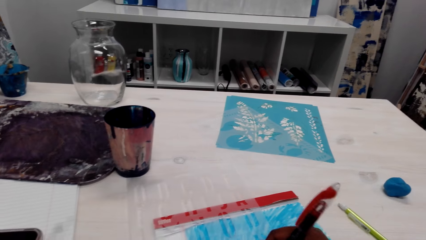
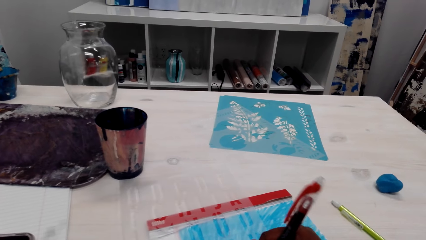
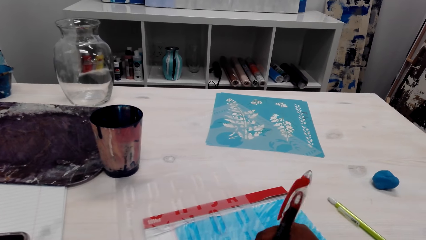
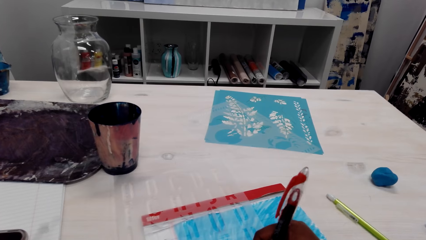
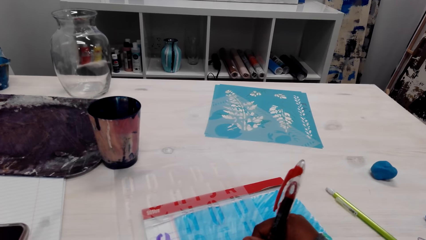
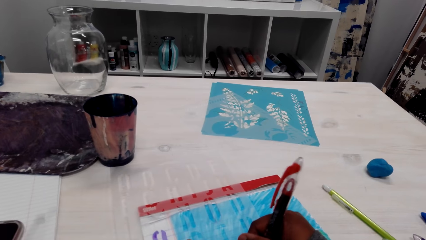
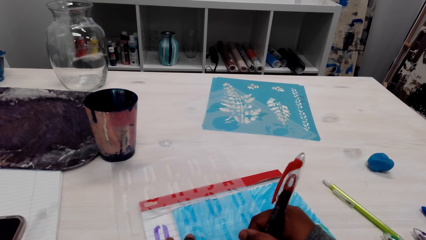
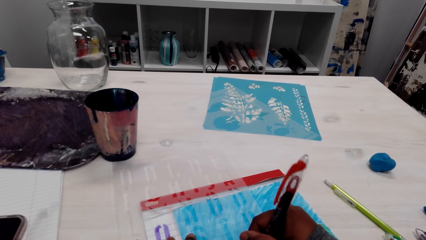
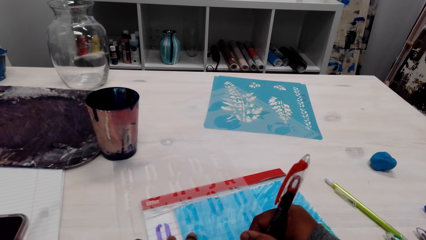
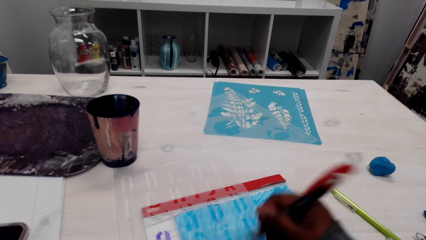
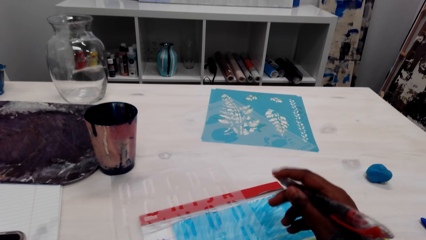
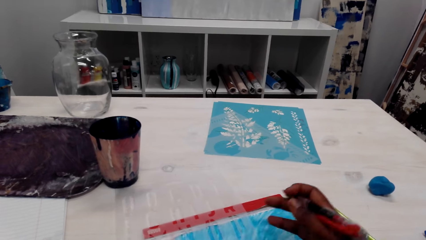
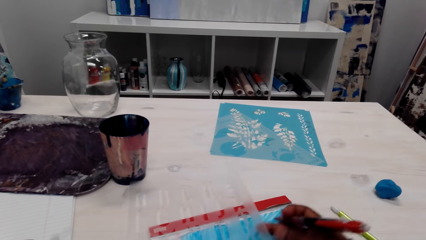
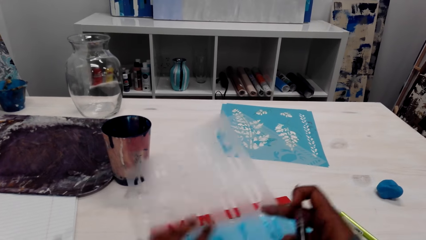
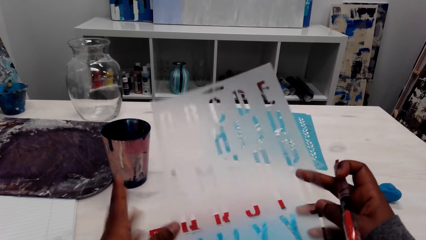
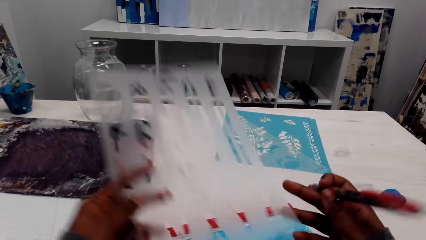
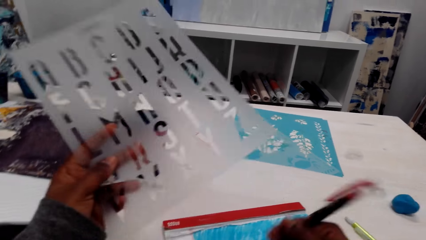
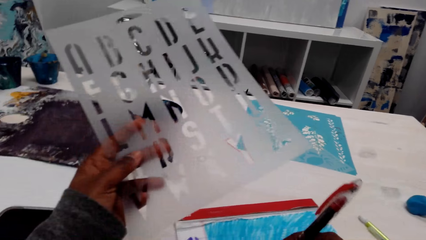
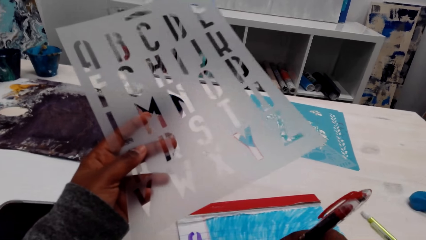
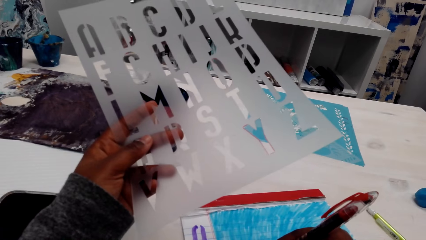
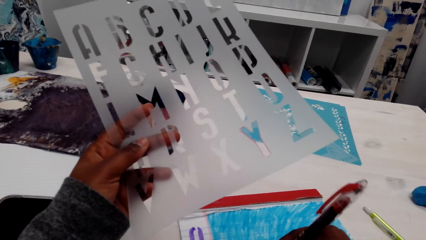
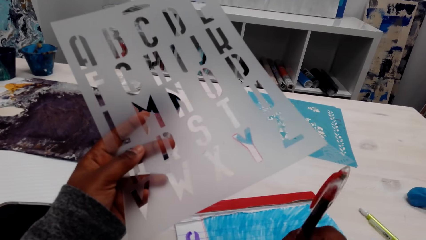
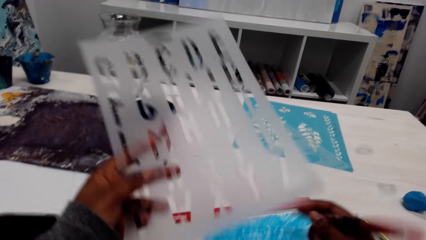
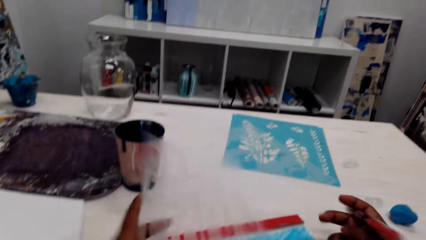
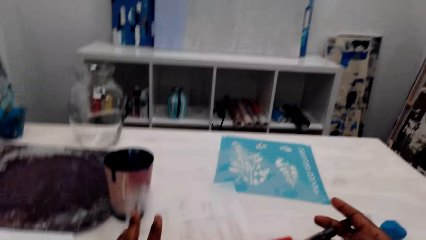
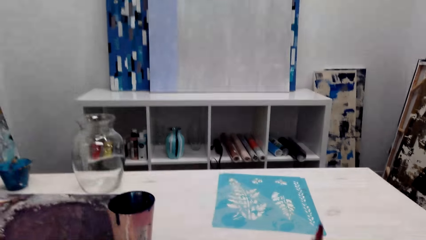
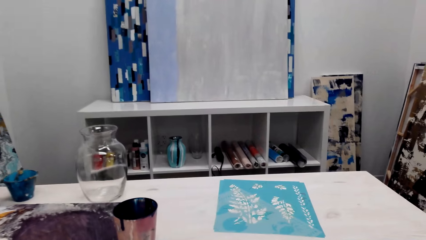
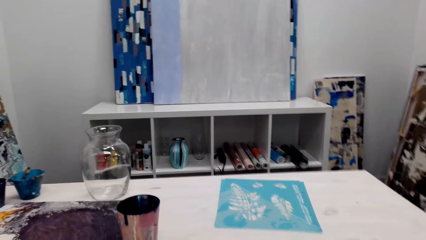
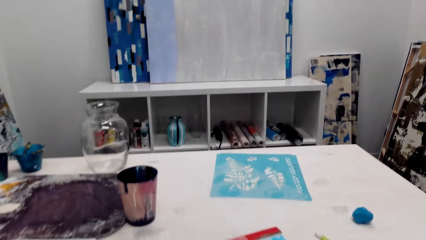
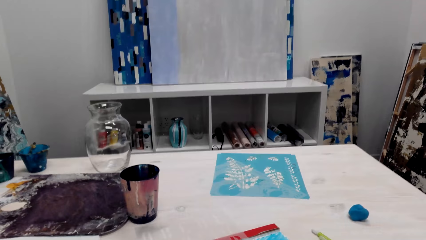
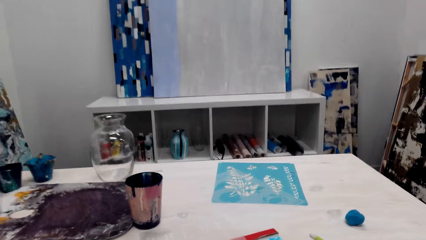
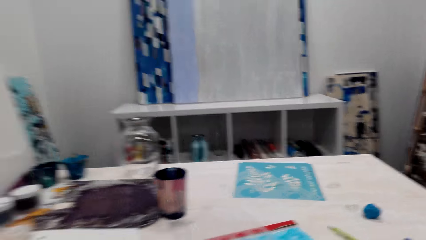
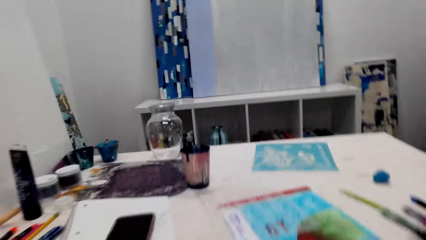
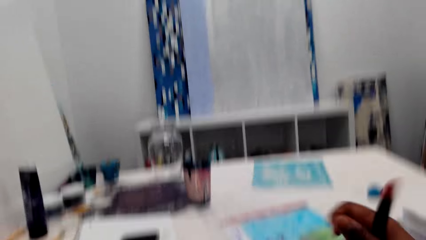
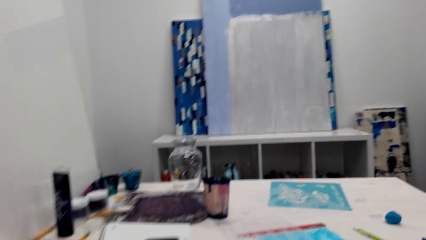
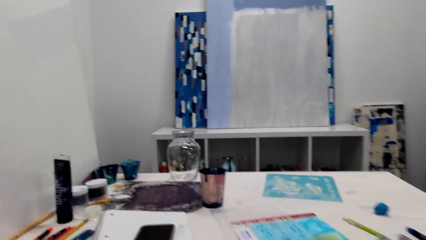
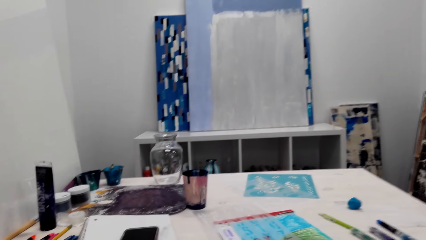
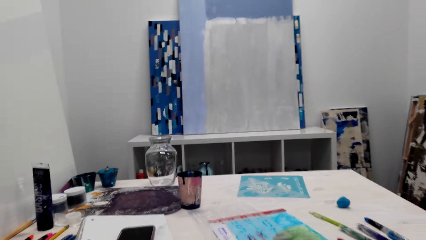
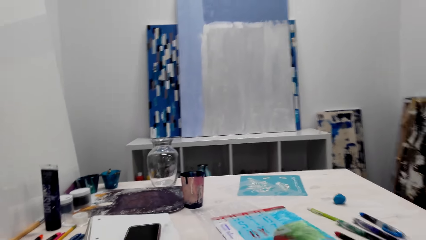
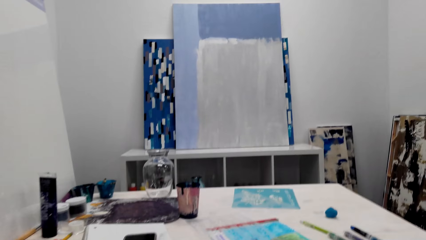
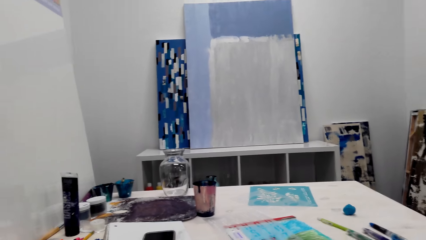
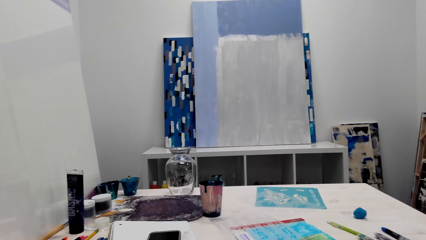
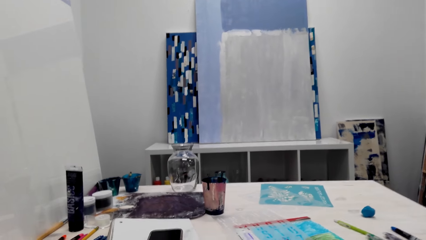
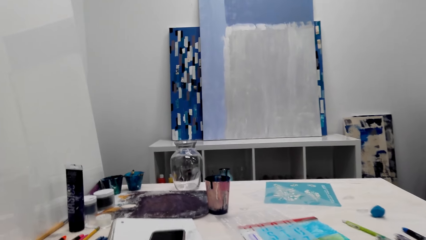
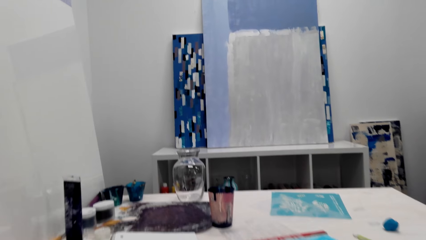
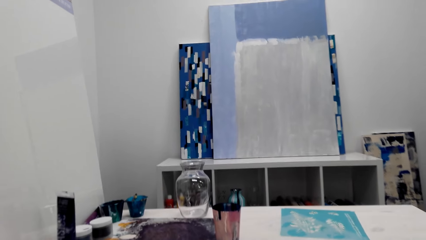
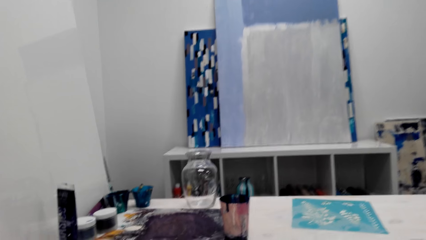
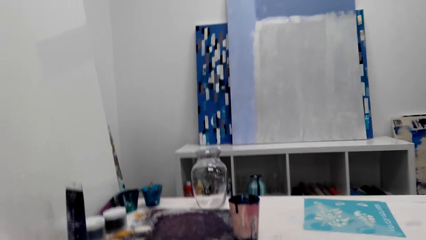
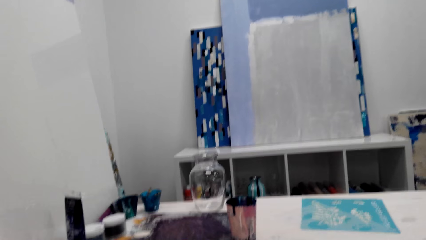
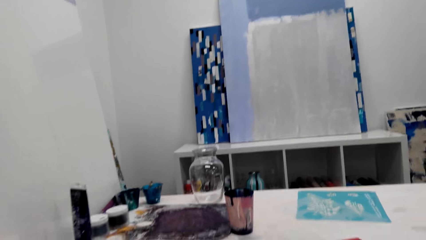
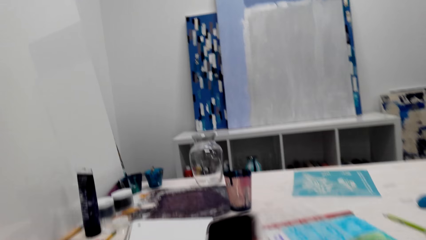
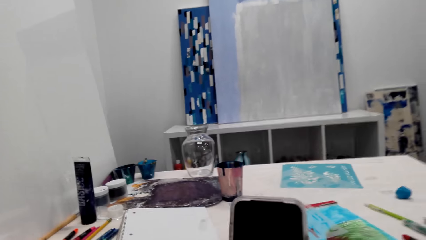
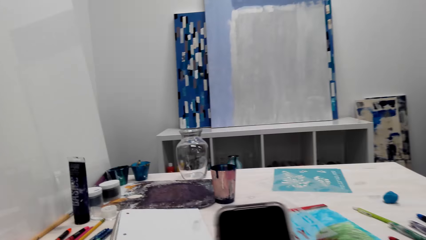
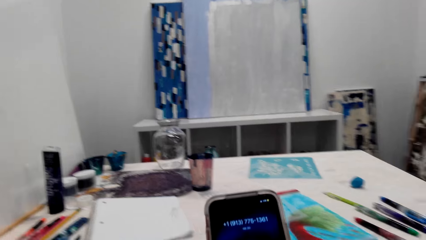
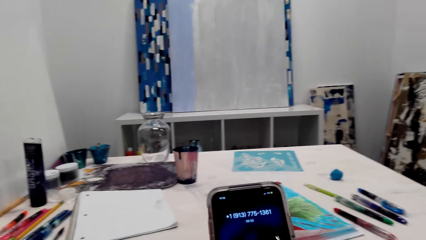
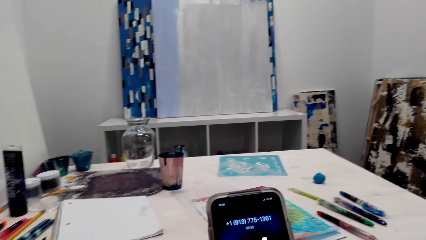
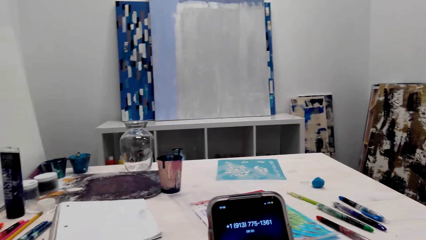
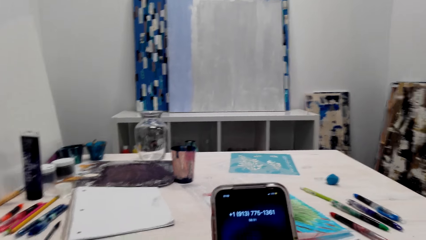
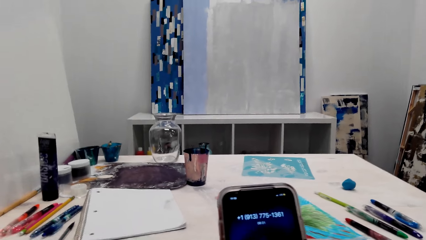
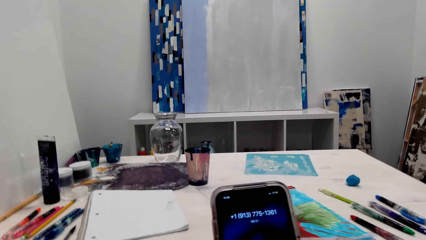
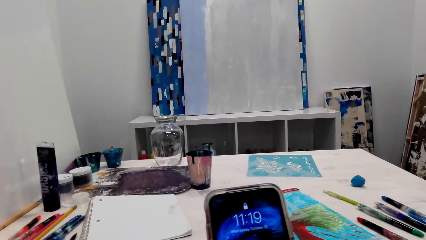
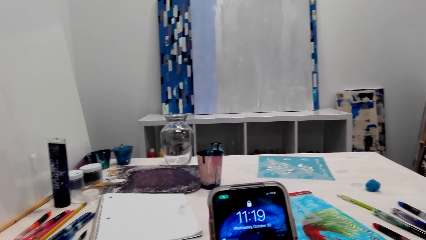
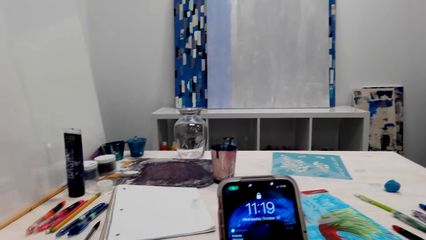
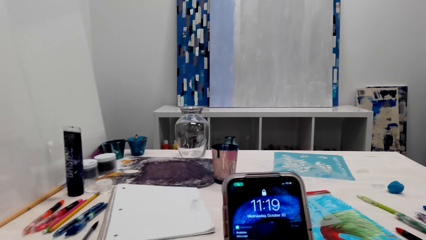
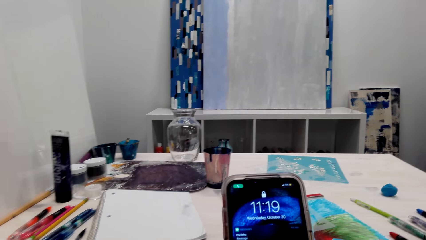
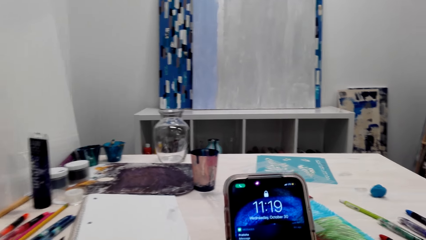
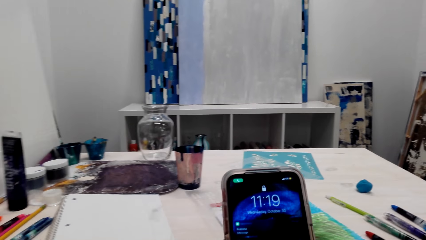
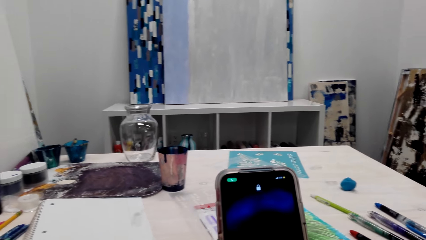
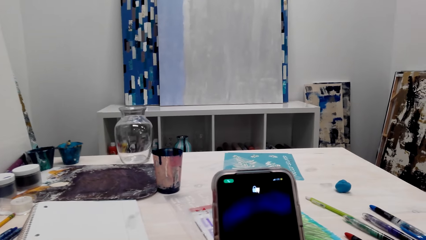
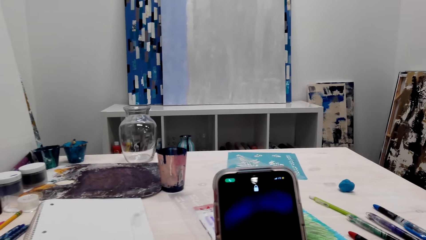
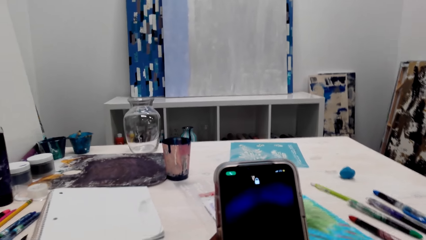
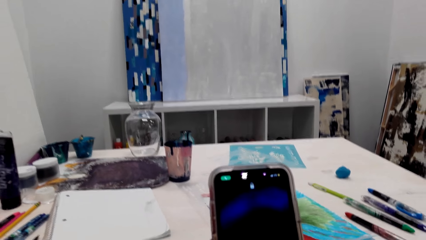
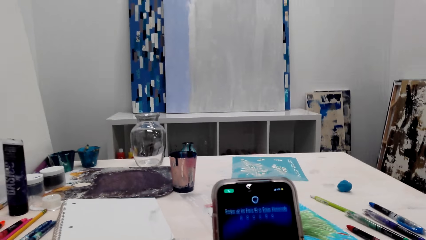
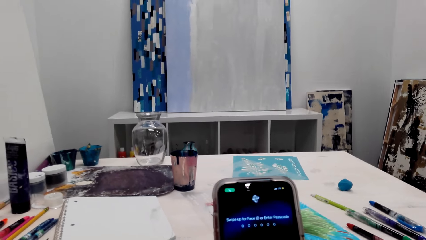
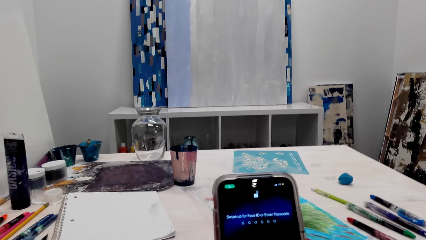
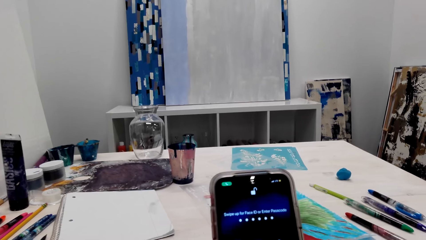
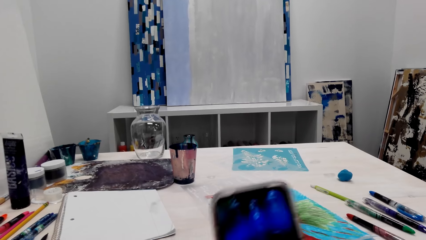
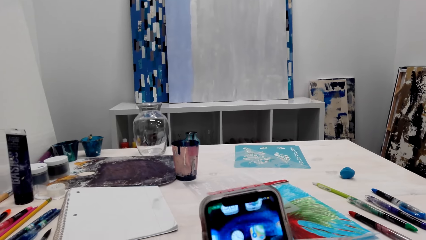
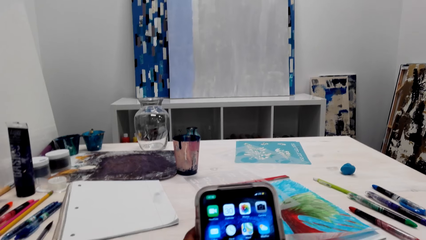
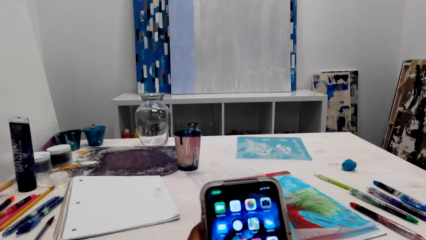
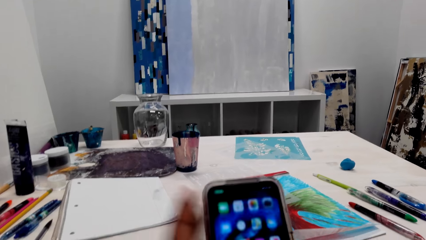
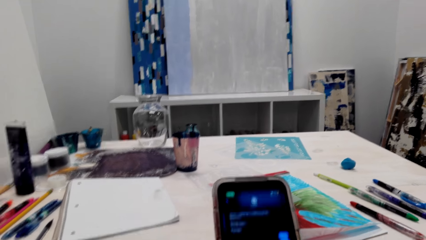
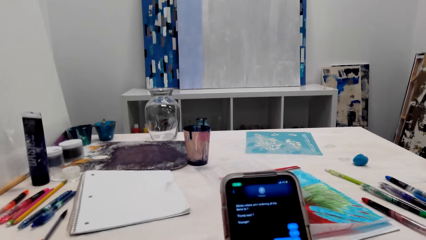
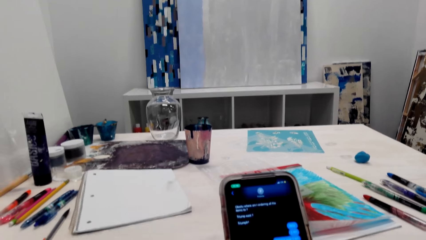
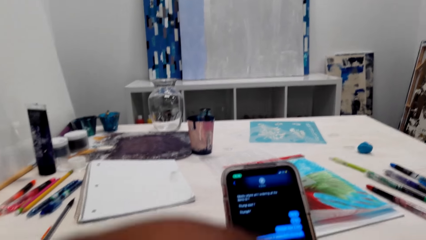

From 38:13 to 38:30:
The camera wearer holds up the letter tracer. They paint on the book. They put the letter tracer down. They use the phone.
